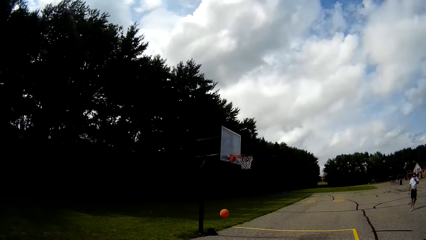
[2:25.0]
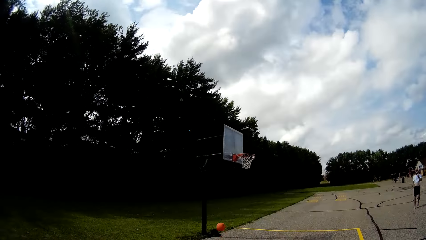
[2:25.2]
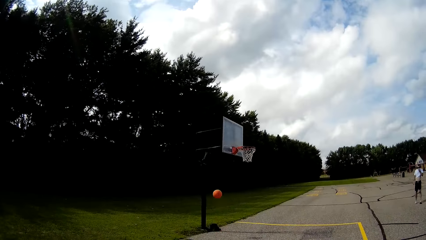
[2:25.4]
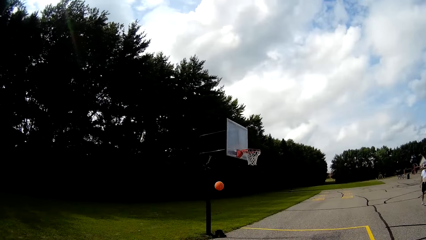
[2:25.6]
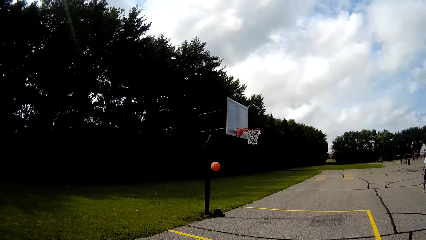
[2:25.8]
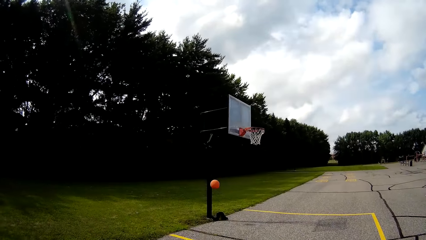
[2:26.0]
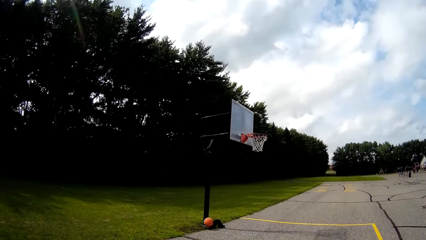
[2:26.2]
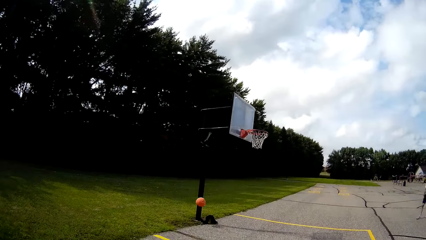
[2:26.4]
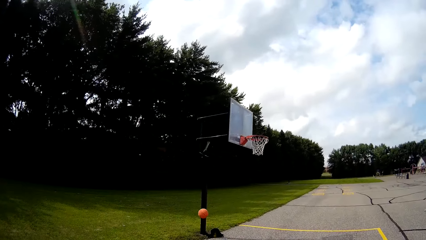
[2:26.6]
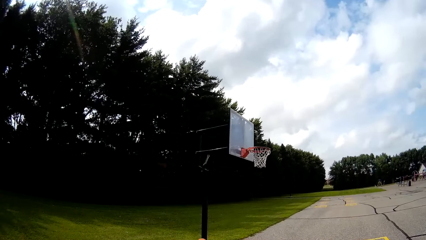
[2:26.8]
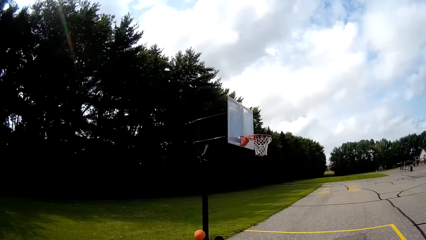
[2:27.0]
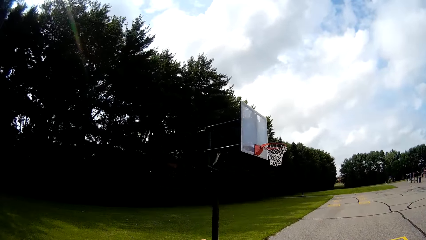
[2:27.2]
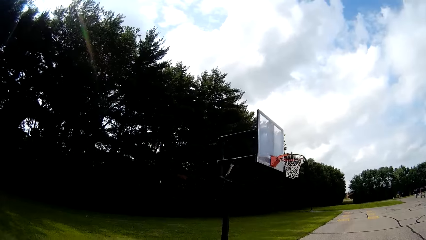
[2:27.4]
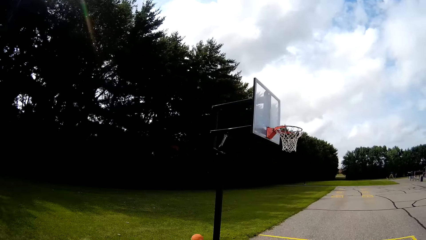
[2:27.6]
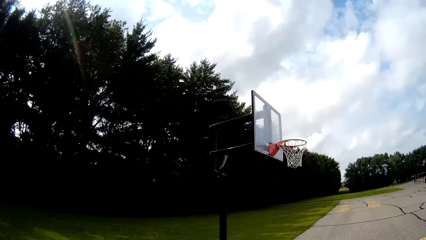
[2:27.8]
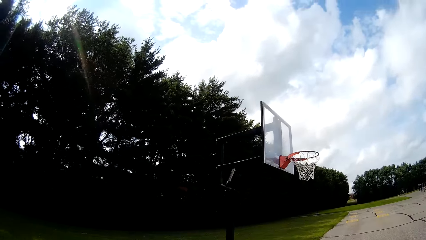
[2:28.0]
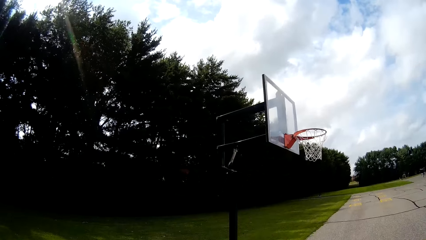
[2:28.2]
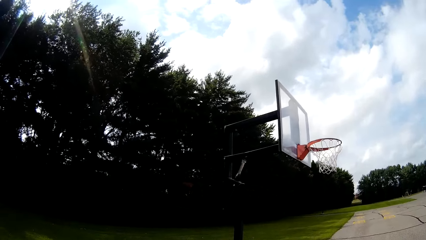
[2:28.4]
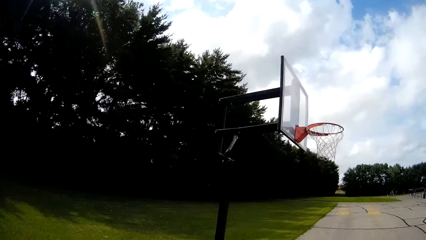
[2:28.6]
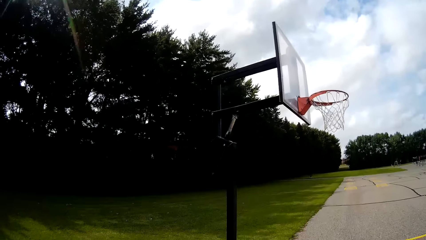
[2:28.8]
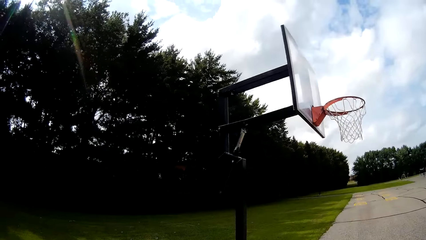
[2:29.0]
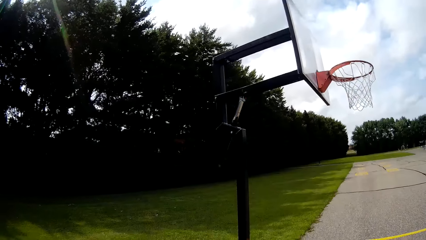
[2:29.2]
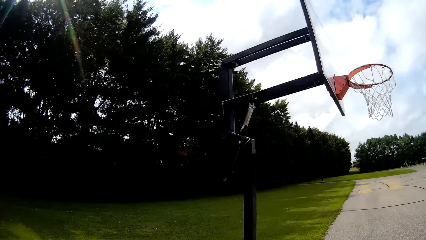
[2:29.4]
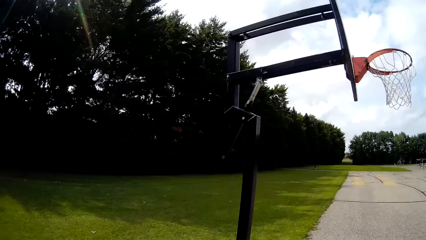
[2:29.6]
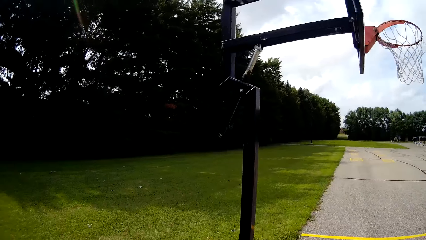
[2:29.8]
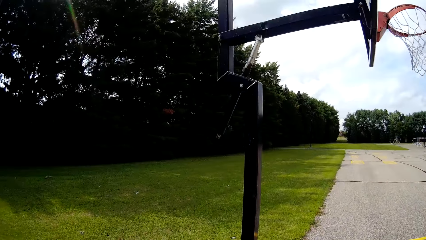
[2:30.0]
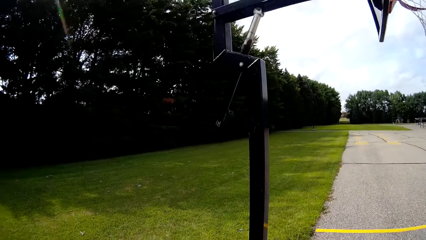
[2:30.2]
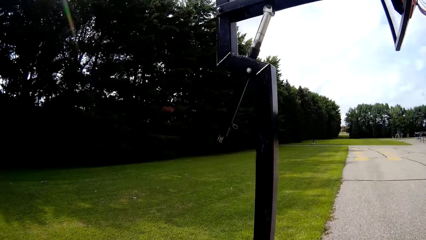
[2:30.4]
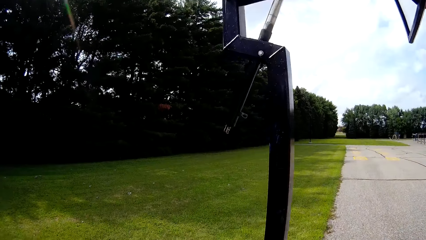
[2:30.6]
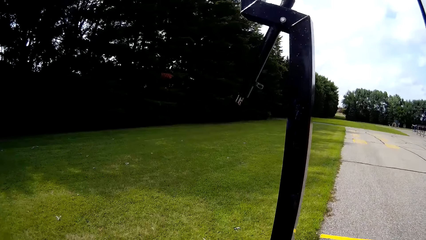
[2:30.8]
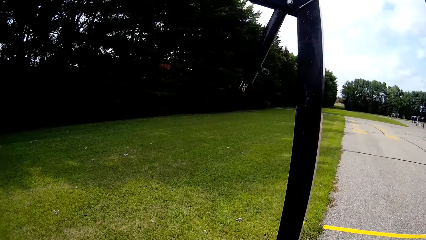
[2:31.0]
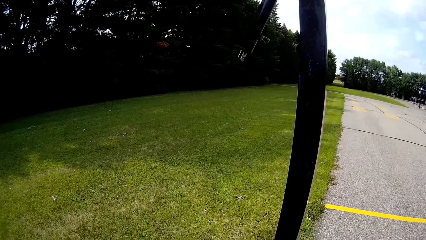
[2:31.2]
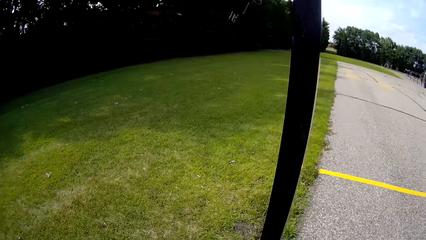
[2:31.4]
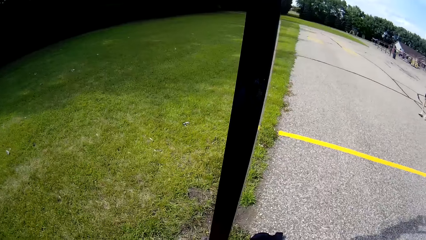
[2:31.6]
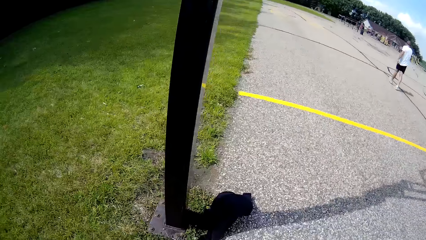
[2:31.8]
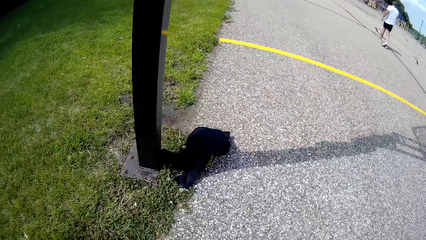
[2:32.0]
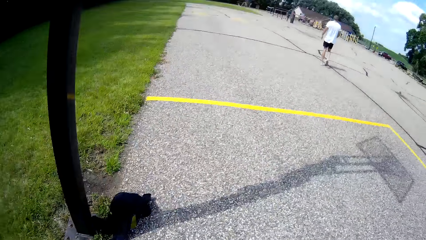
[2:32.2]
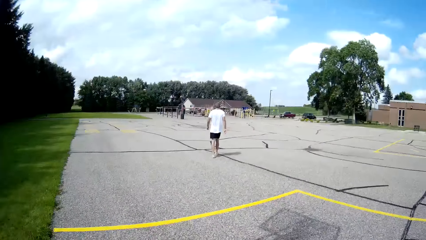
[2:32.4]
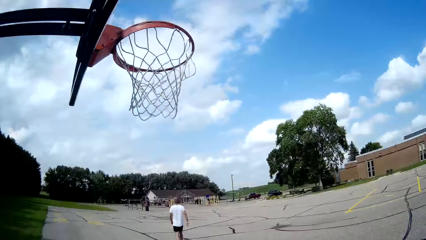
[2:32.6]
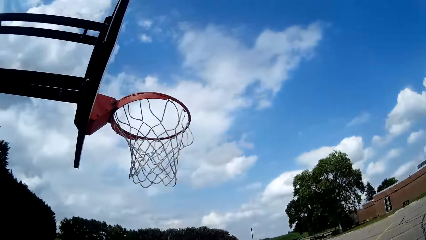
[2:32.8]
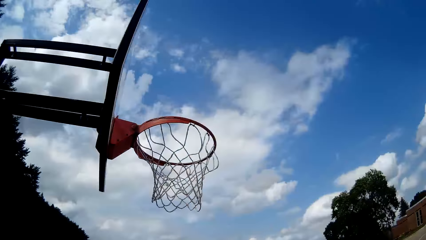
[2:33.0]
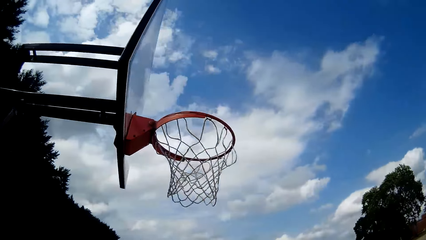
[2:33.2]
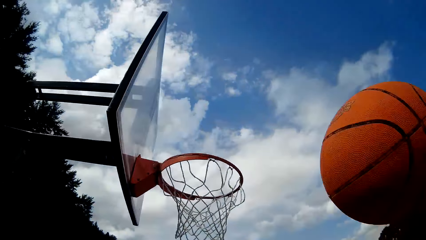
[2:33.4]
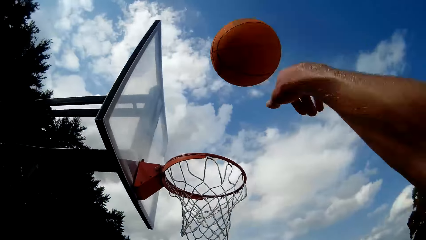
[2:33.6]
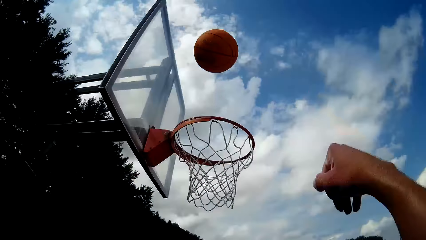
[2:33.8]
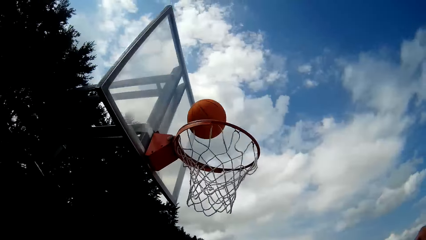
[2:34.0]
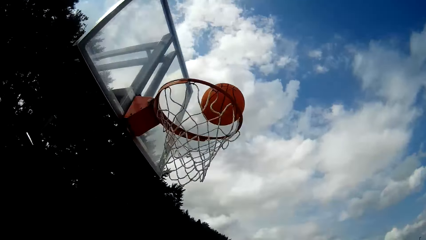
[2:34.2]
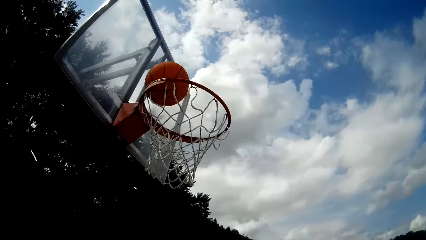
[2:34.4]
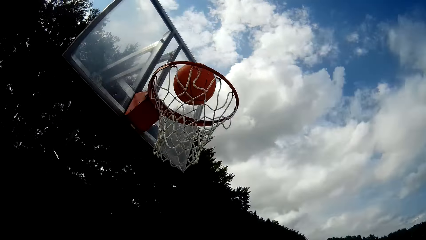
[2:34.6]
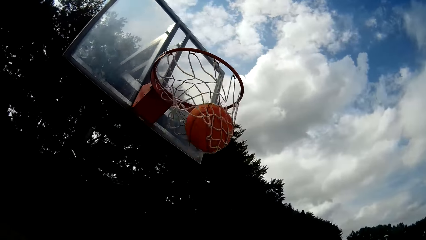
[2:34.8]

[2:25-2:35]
The camera wearer picks up the basketball on the floor with his hands. He bounces the basketball on the floor with his hands. He throws the basketball in the rim with his right hand.

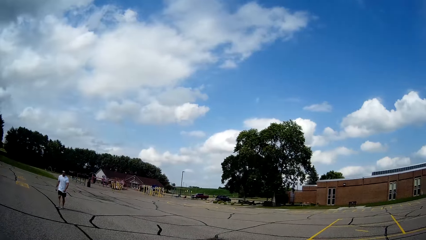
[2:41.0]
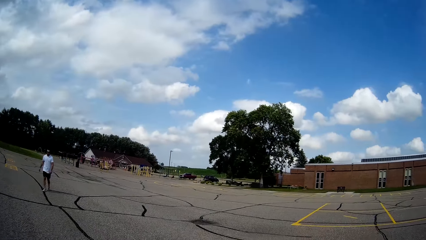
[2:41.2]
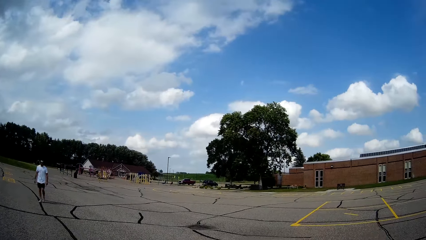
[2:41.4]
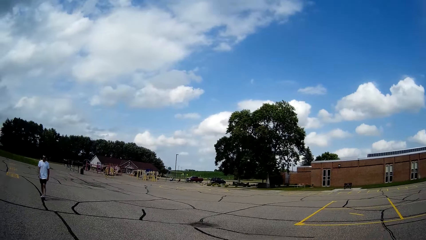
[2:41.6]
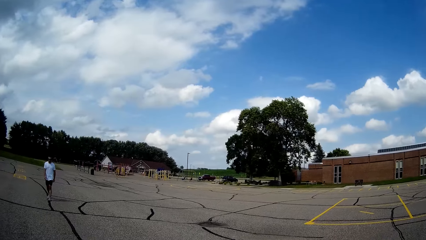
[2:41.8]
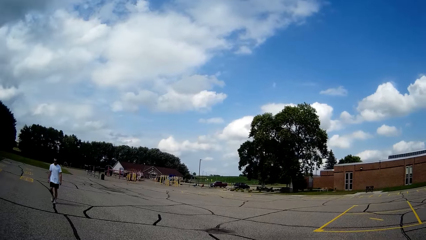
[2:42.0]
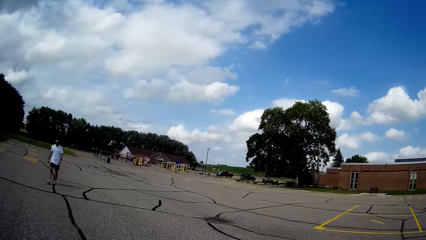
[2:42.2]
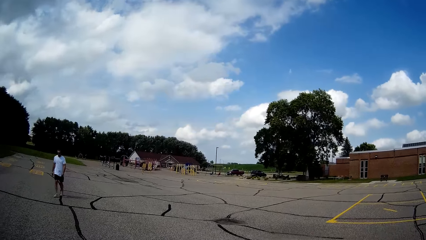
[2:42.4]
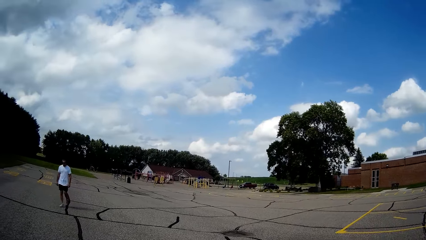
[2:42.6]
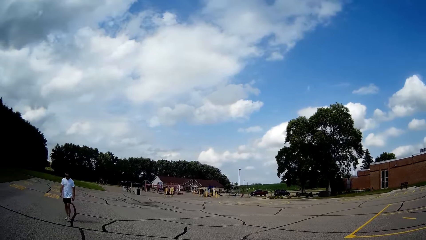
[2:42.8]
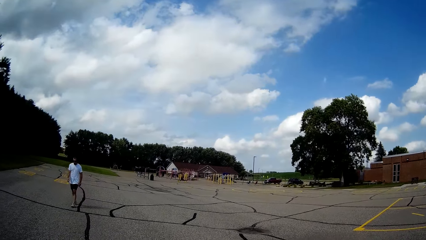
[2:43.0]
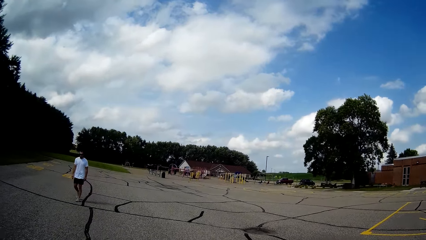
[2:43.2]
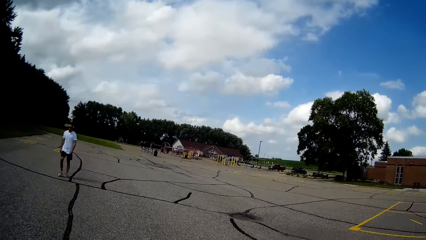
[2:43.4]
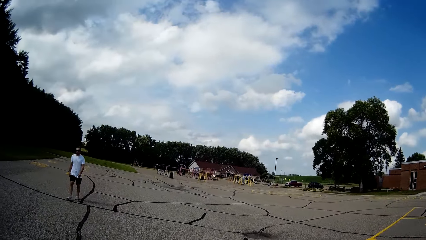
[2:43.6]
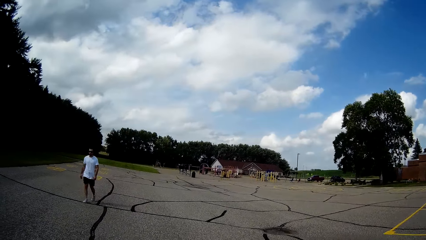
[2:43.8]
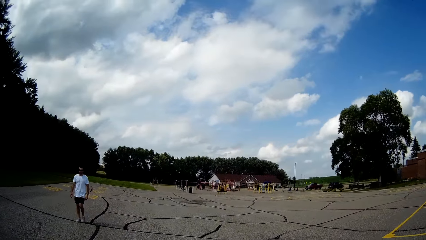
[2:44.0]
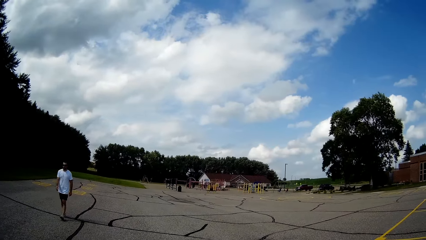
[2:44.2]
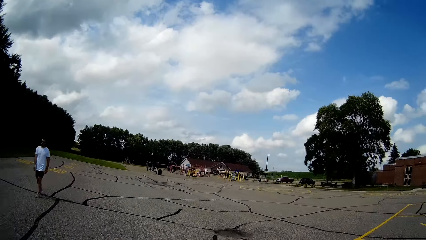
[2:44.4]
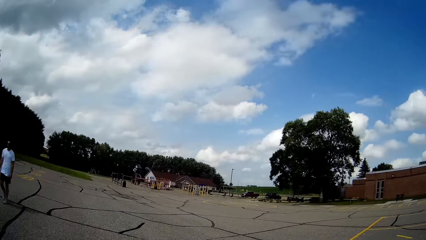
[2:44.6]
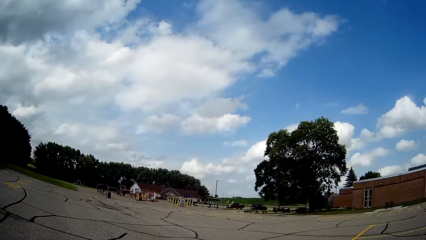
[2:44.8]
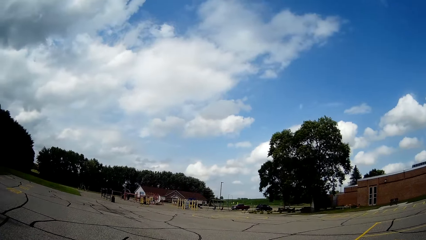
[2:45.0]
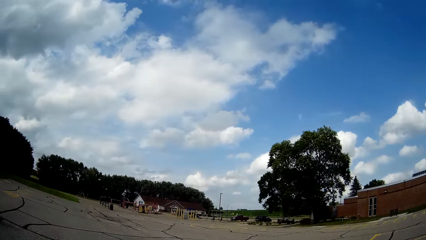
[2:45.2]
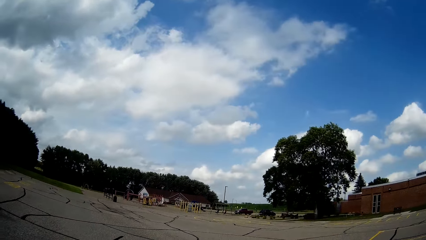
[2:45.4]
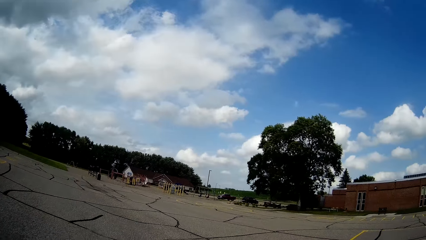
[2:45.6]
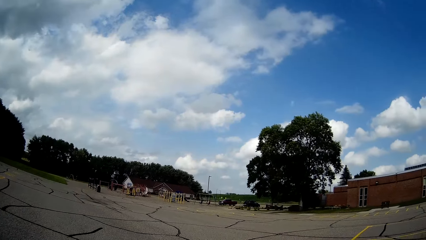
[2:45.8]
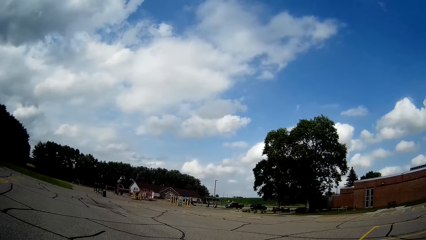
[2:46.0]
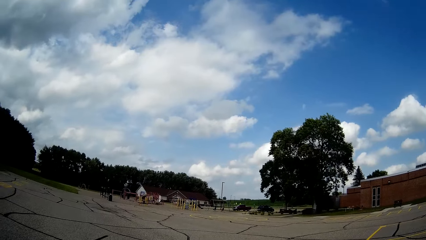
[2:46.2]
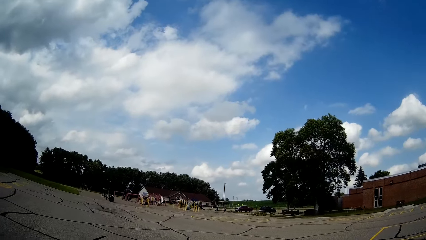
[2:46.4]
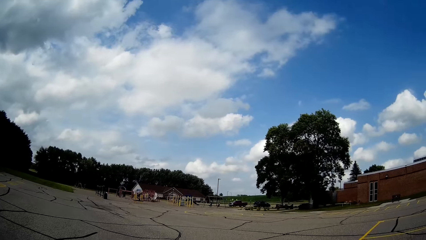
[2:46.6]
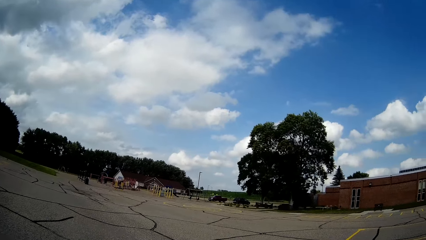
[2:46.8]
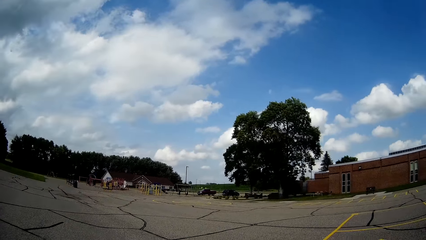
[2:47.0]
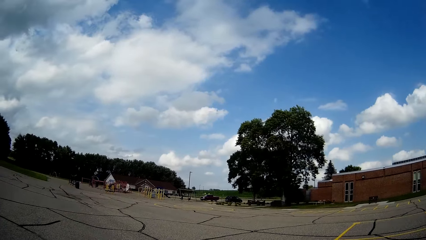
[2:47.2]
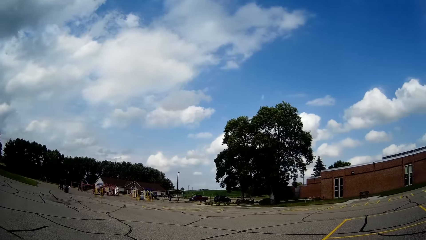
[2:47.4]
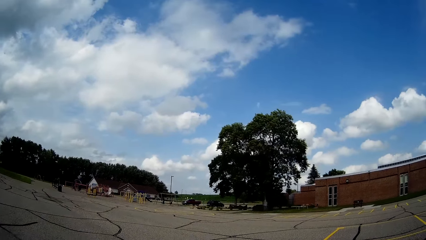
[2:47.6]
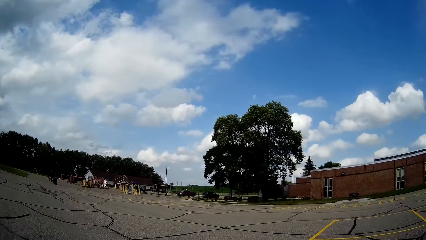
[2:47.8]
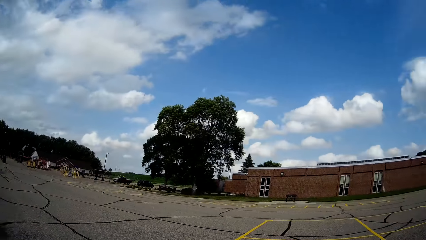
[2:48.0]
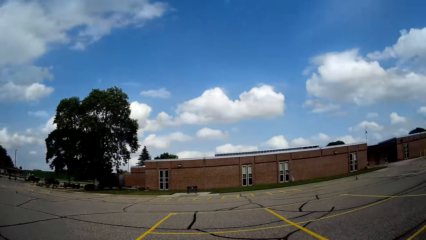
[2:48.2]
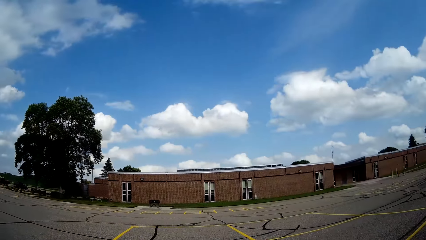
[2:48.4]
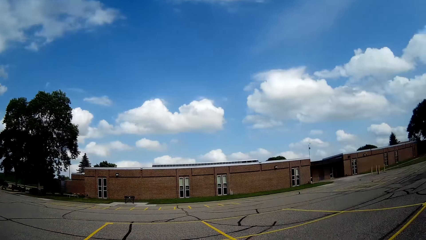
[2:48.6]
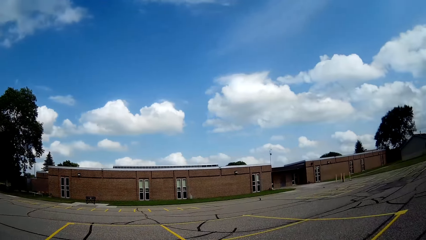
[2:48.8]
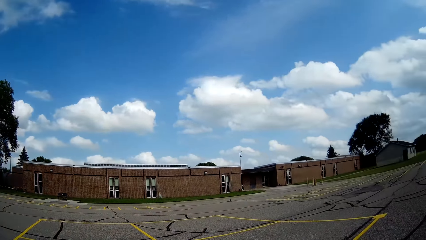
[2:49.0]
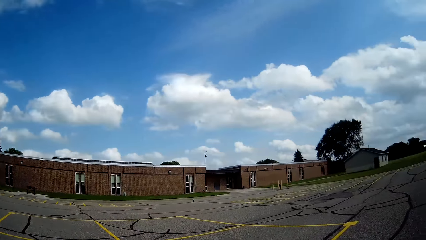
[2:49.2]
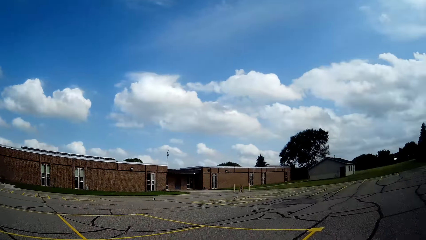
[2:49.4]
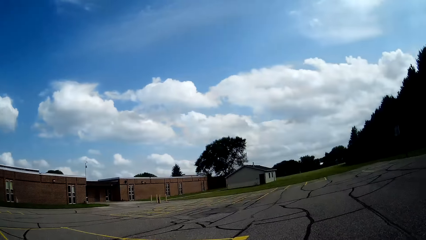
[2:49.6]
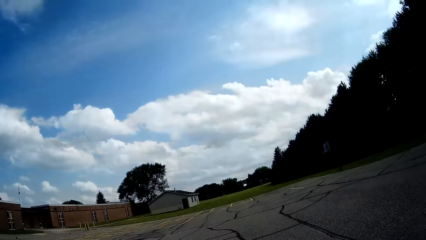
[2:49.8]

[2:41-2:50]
A man walks in the field.
